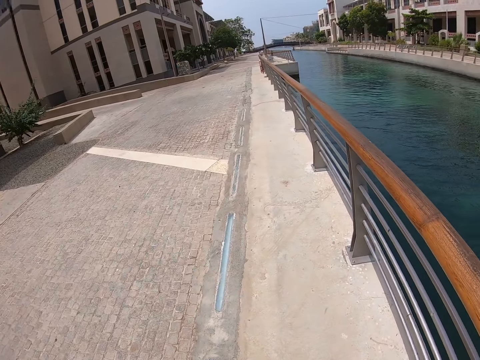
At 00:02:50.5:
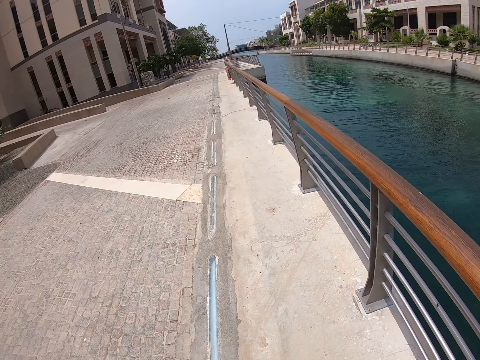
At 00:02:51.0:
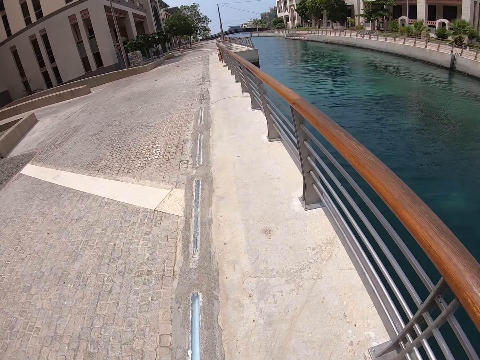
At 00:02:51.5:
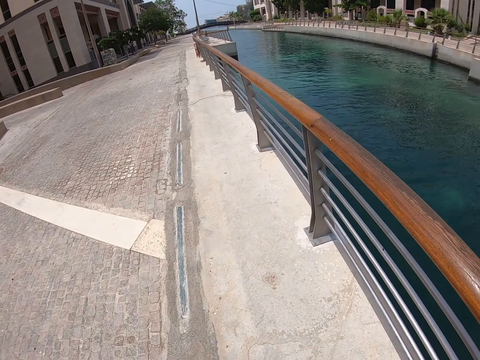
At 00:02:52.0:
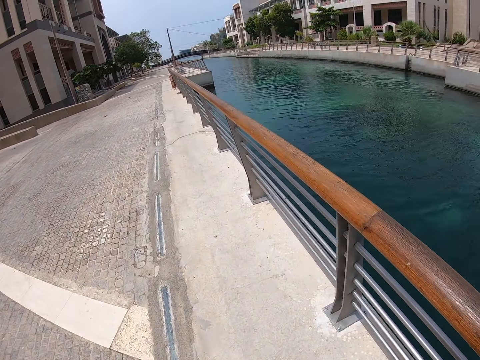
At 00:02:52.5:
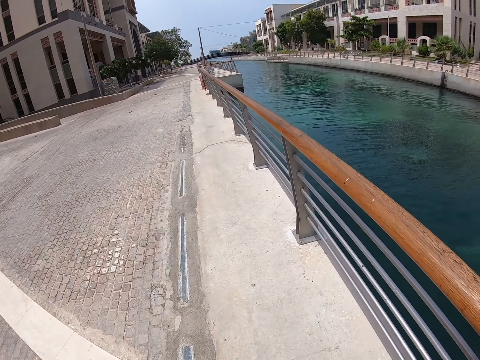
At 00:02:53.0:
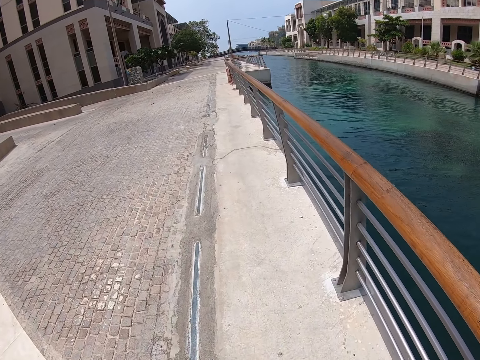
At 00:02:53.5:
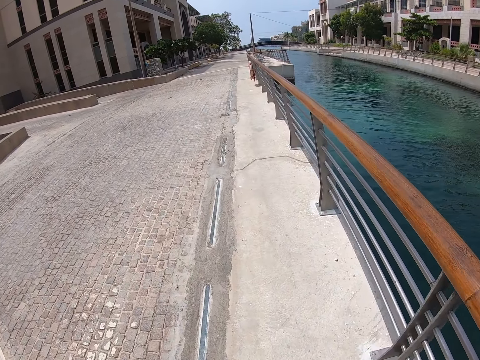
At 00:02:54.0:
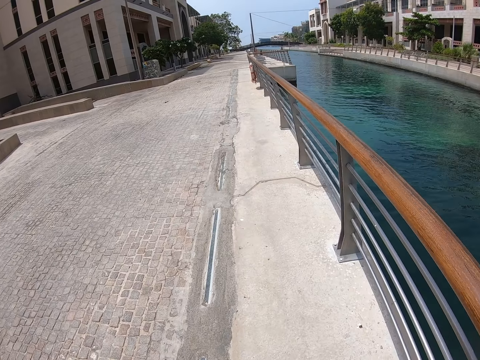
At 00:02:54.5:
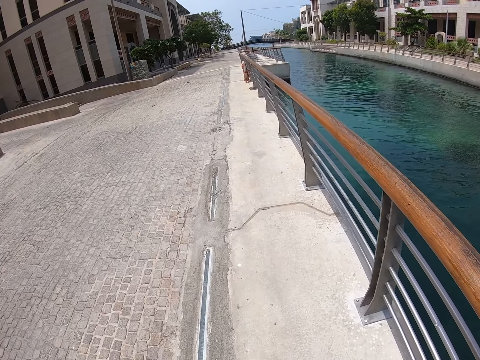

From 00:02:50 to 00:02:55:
The camera wearer walks along the railing.

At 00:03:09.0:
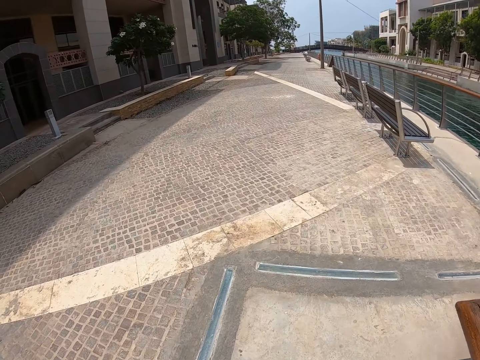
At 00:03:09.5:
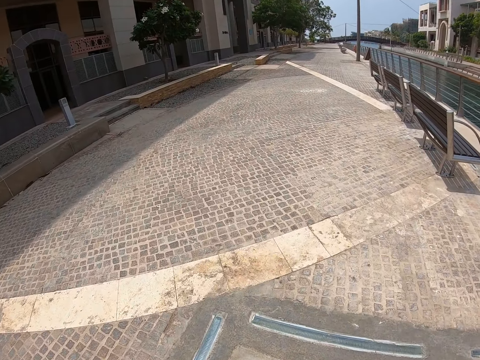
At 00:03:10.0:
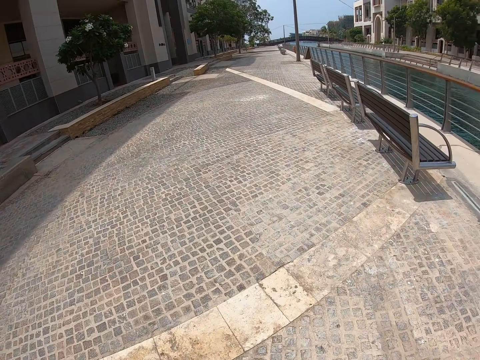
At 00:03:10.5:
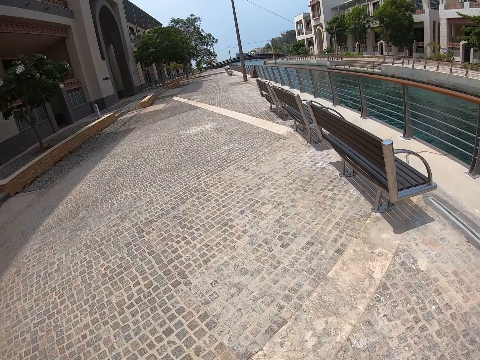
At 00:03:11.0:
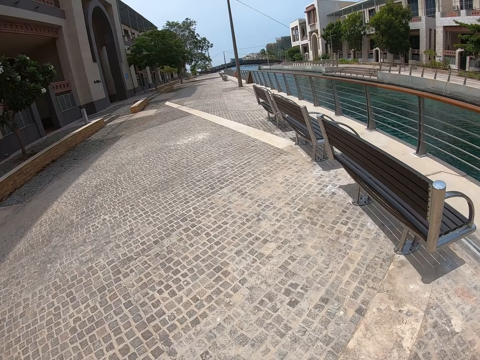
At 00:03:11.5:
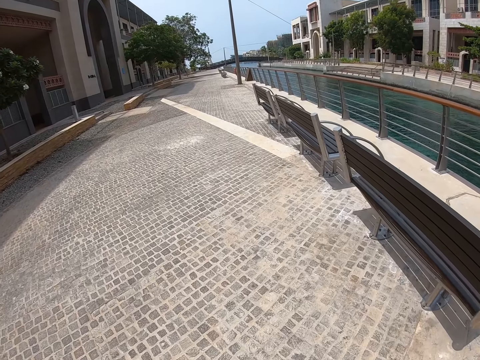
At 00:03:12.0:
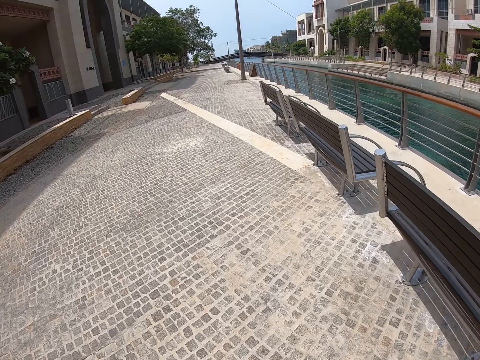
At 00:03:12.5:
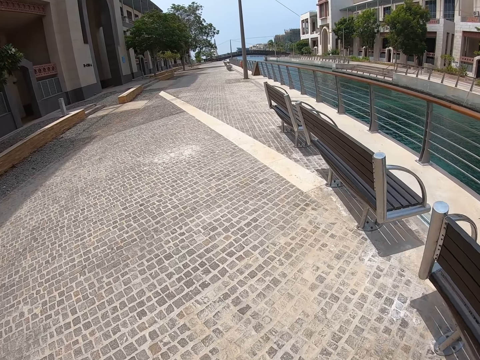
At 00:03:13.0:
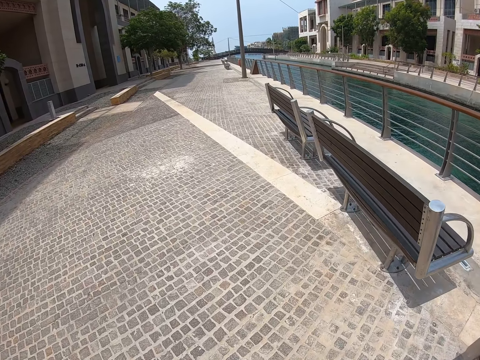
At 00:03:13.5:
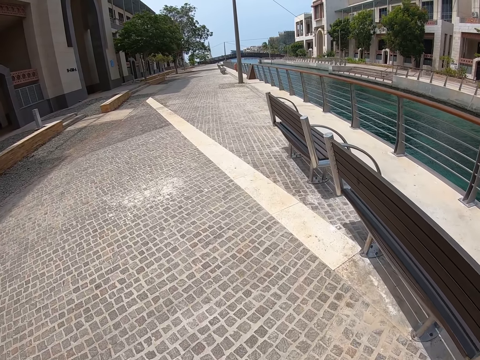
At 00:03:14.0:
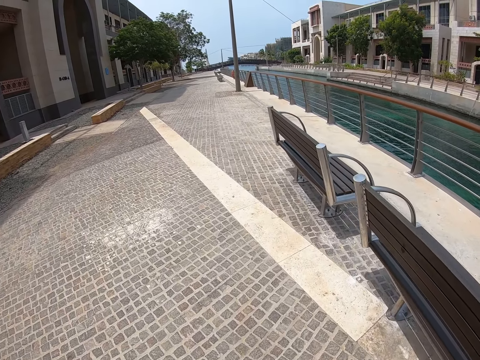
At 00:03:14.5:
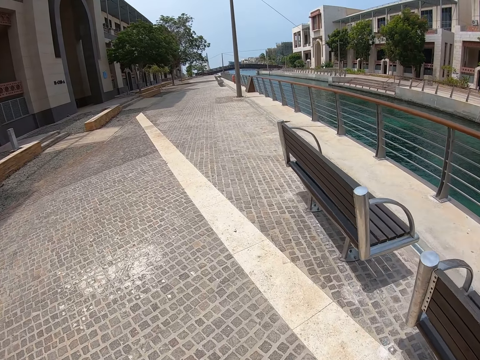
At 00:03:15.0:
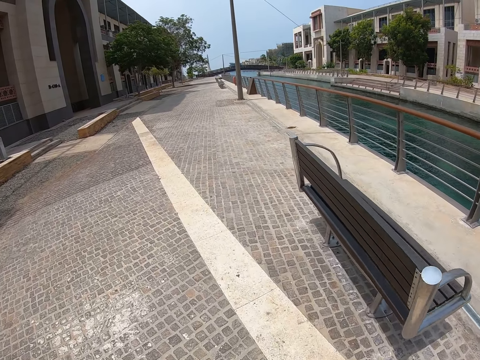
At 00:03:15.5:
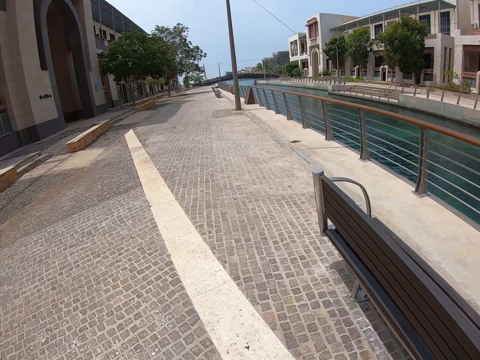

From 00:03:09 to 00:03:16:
The camera wearer walks on the road.

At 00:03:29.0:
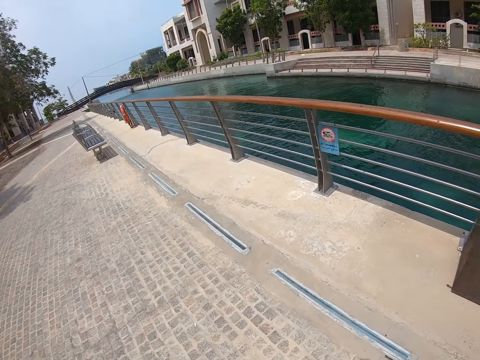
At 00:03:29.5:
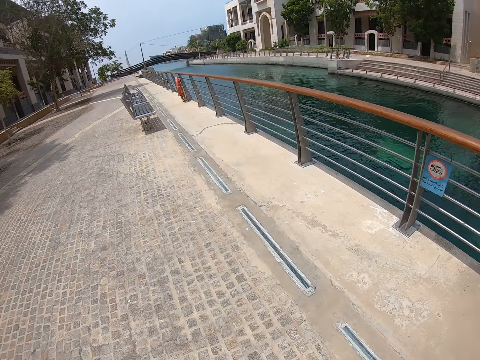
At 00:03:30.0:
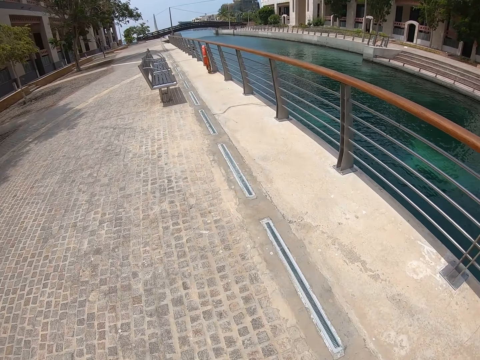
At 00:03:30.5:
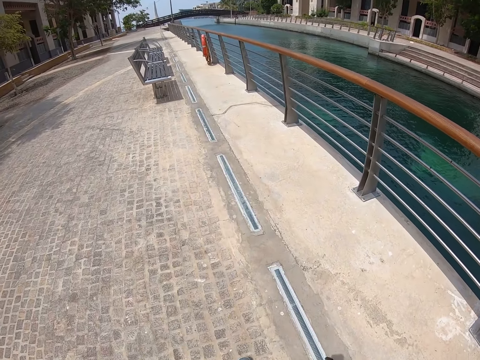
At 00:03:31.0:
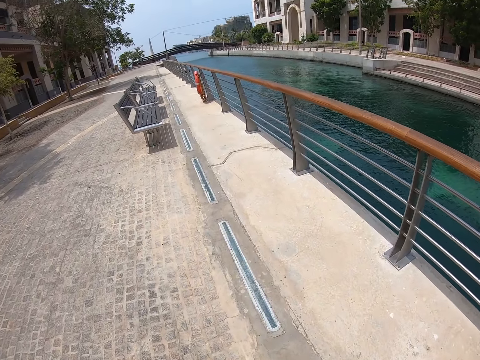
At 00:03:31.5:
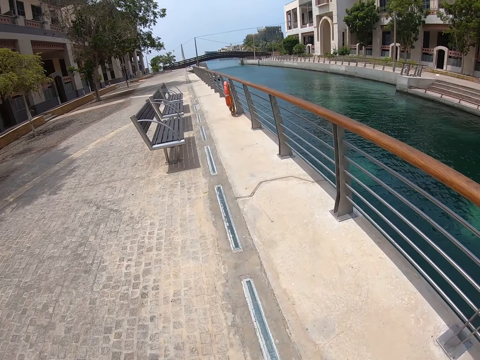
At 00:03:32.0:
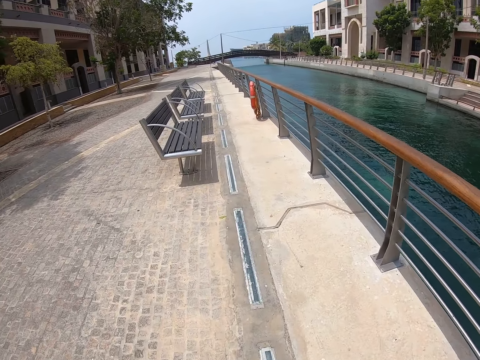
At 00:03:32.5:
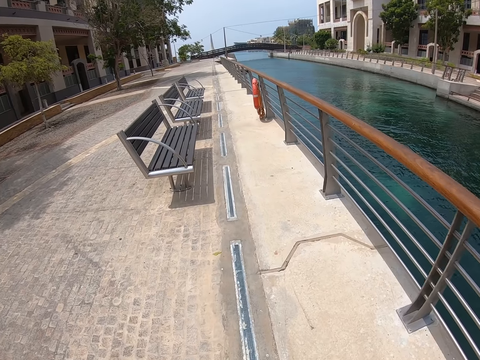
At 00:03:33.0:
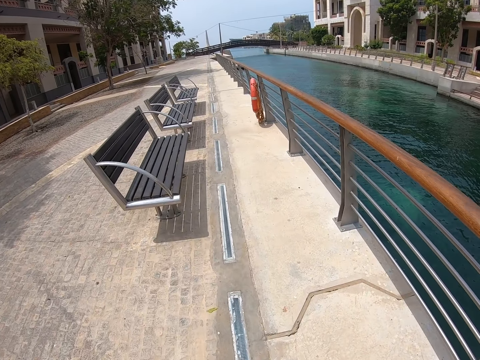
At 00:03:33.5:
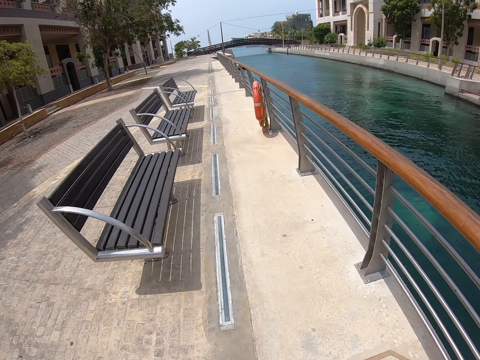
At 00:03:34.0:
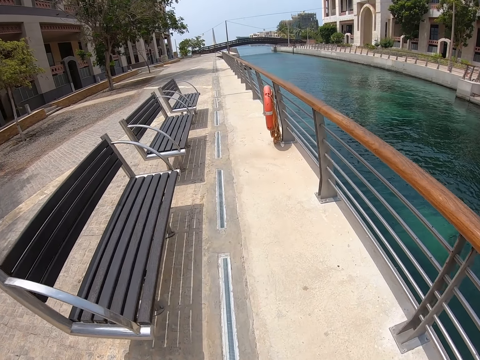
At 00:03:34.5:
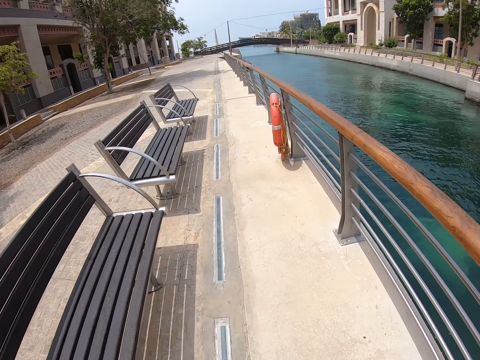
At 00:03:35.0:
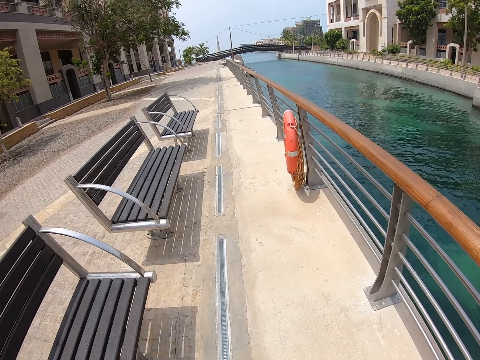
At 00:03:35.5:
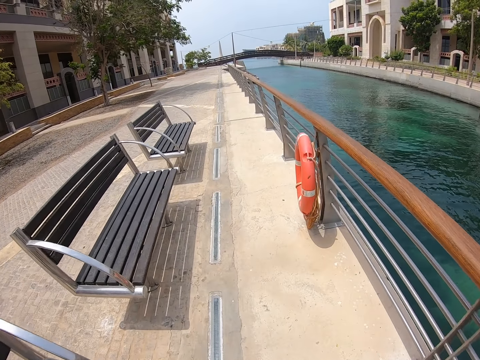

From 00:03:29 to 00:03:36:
The camera wearer walks along the railing.

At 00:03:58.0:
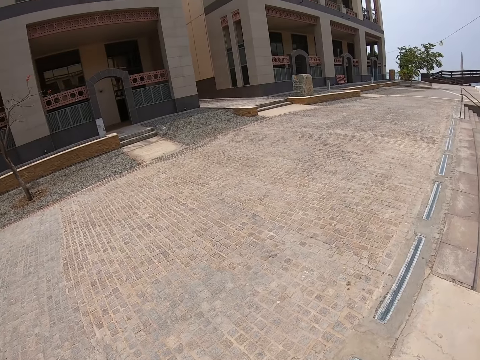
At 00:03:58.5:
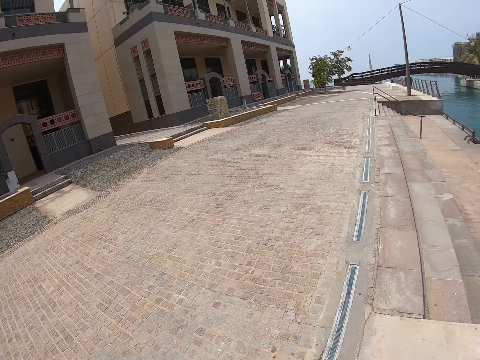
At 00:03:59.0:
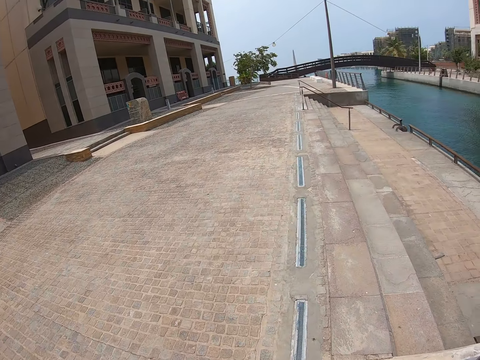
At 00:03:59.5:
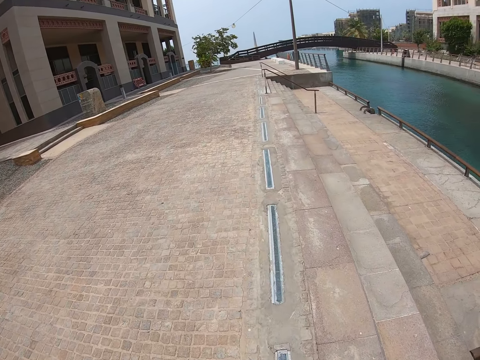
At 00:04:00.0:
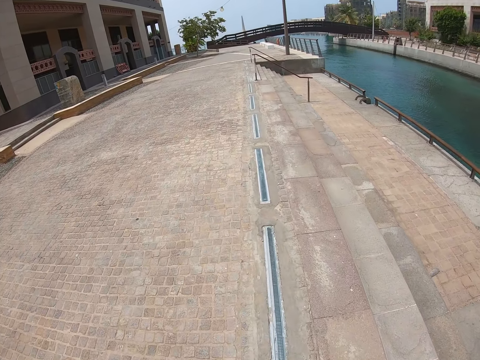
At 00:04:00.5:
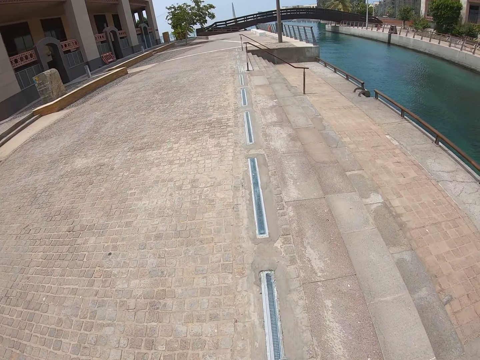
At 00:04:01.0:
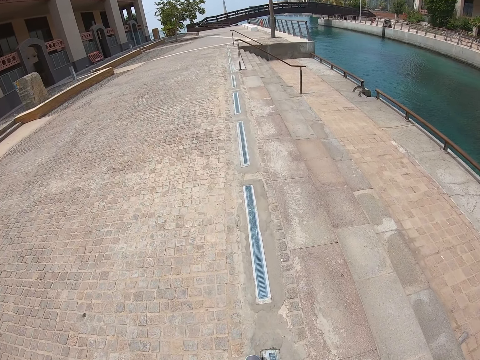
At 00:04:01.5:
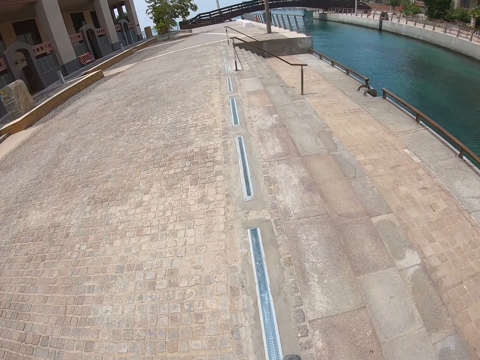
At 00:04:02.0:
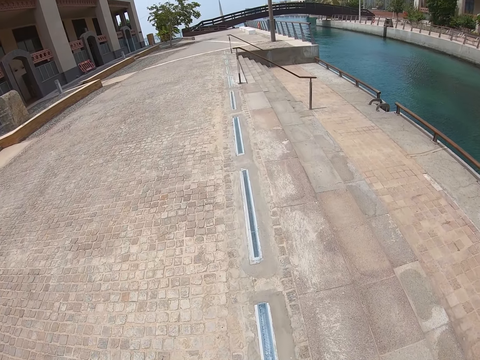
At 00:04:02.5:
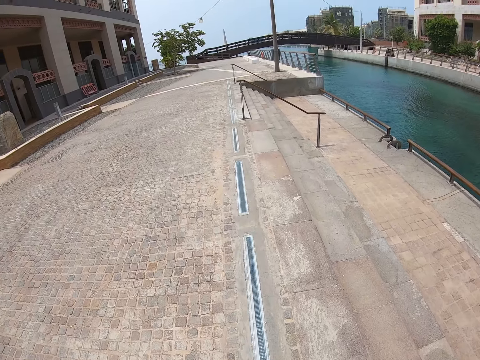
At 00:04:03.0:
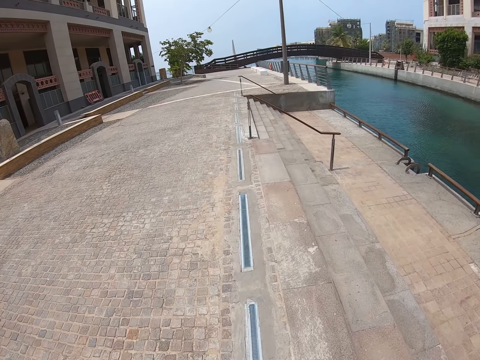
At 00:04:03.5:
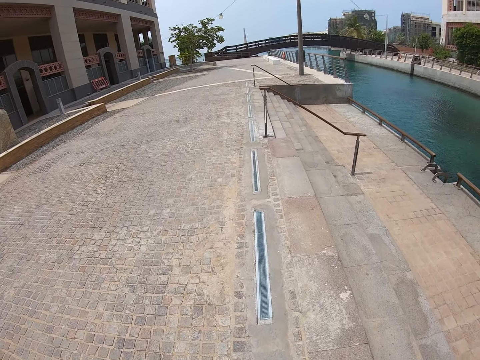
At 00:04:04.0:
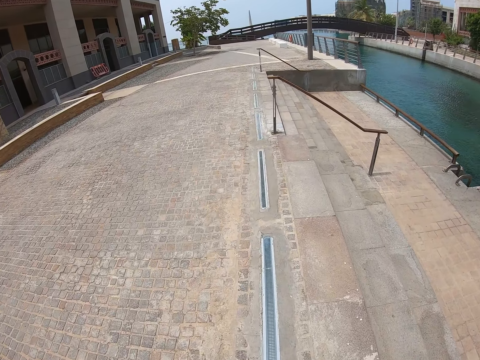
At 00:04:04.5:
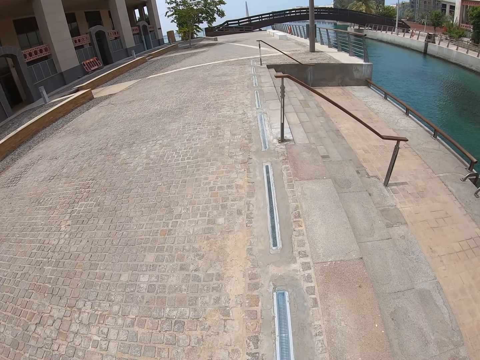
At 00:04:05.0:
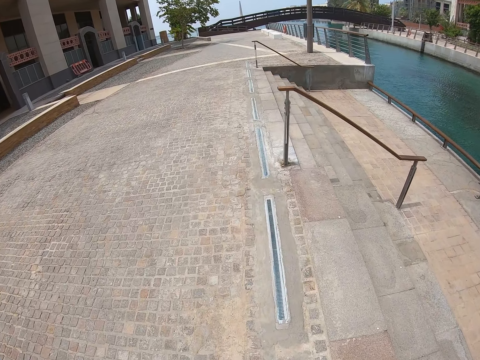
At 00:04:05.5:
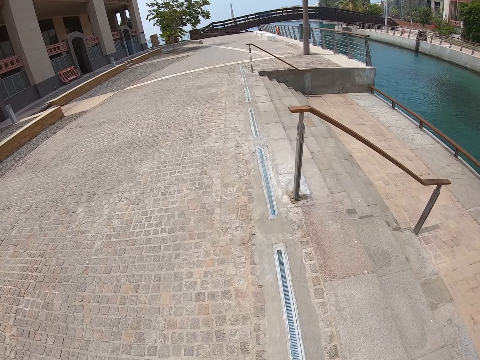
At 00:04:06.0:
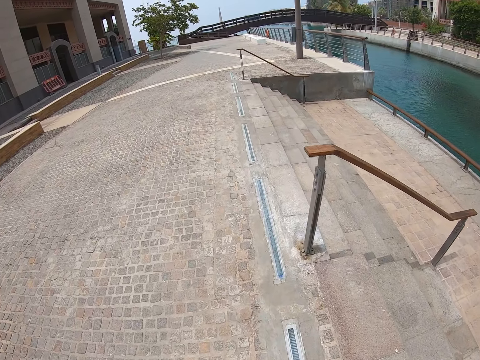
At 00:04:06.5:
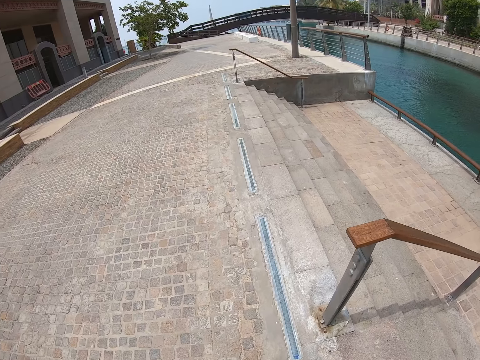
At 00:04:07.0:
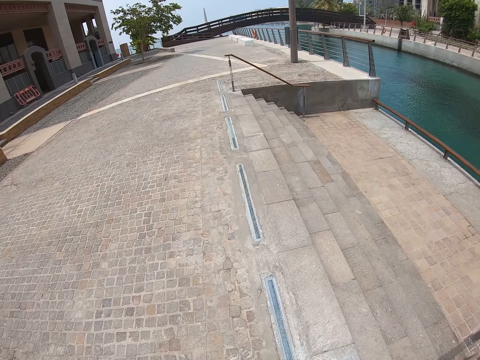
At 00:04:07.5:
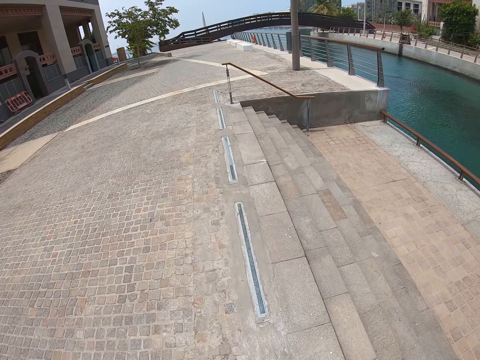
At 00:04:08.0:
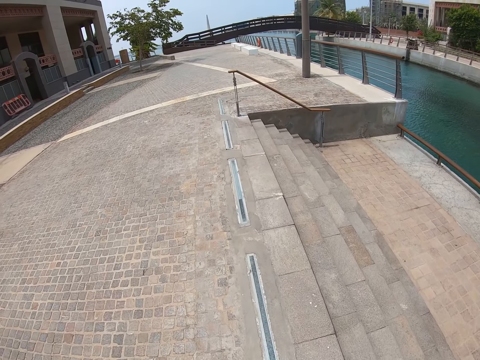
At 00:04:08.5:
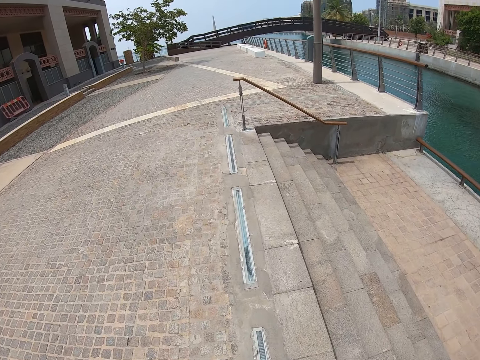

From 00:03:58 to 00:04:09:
The camera wearer walks on the staircase.
